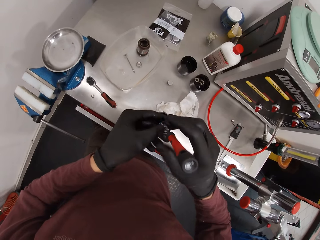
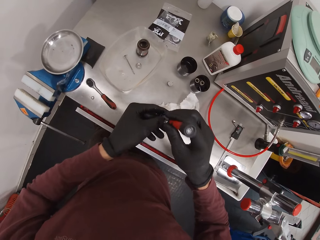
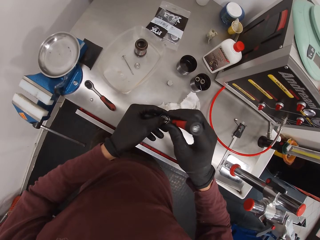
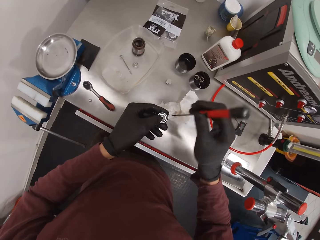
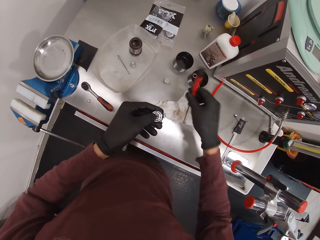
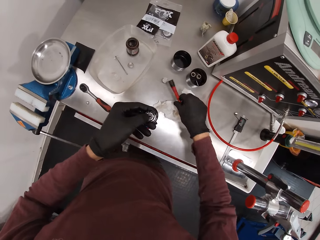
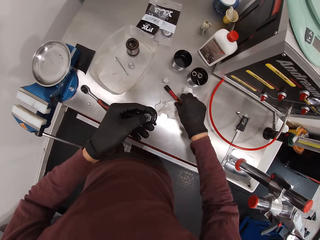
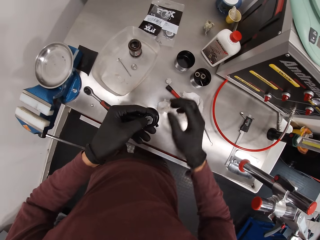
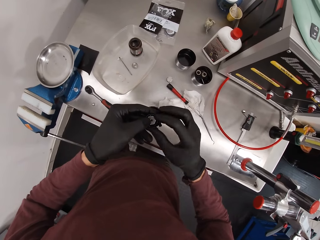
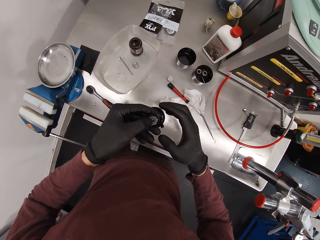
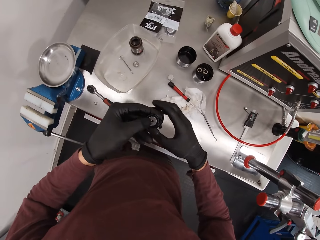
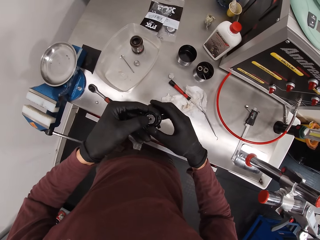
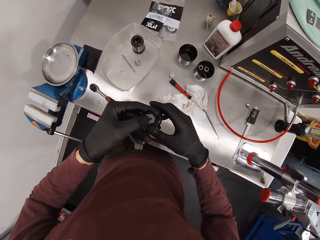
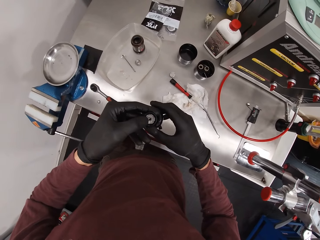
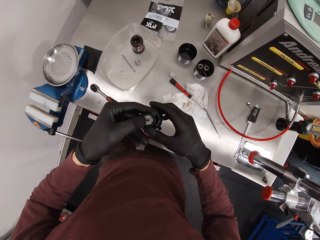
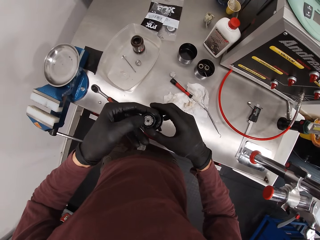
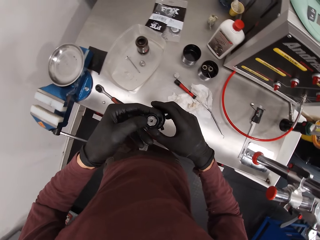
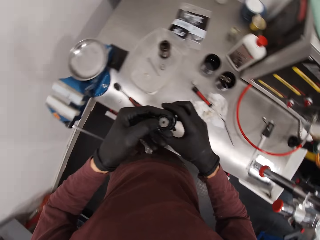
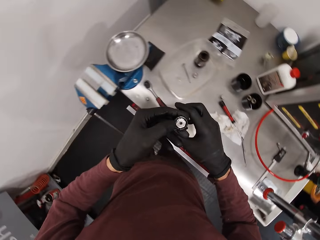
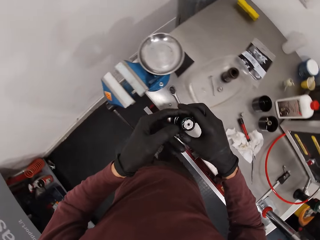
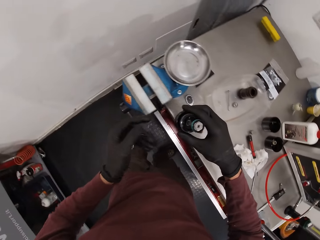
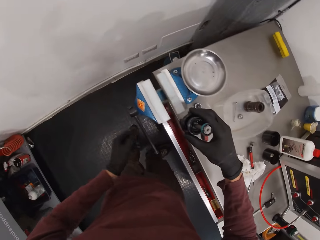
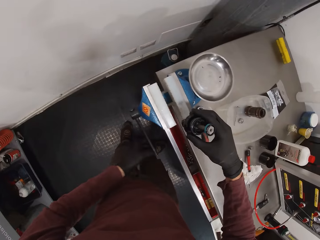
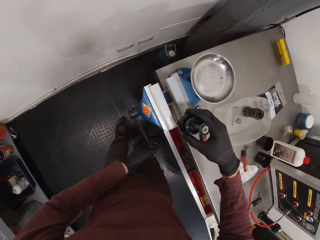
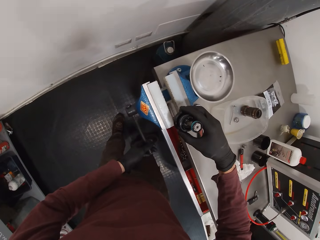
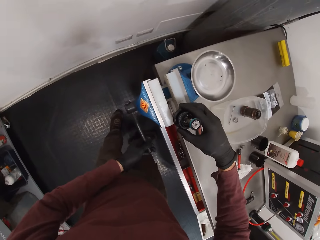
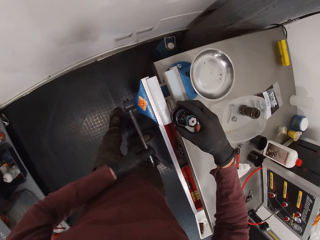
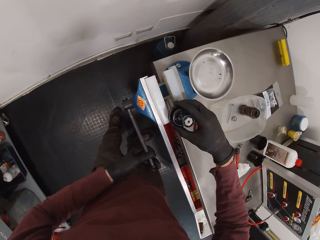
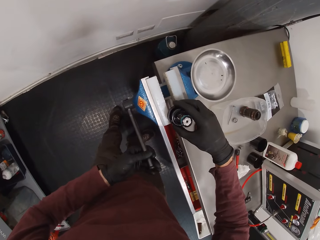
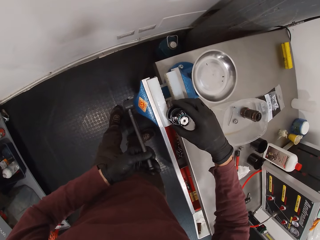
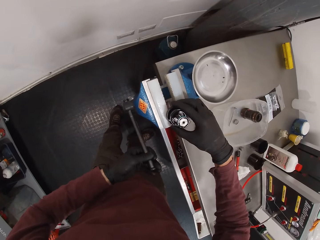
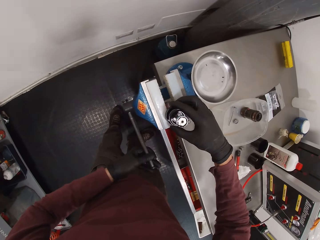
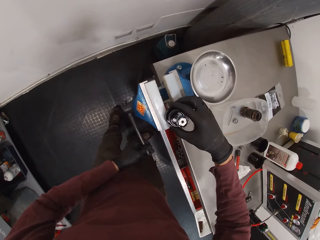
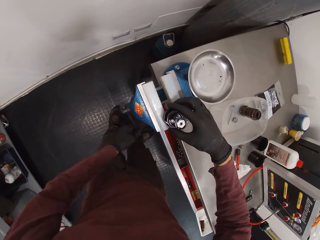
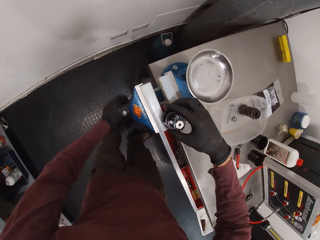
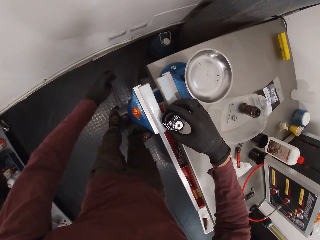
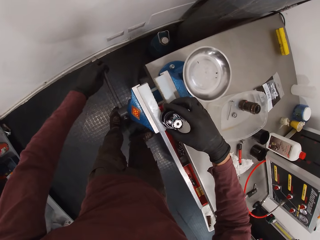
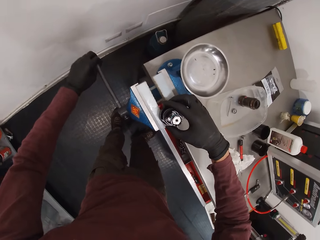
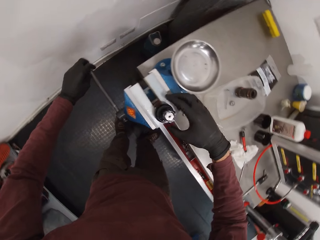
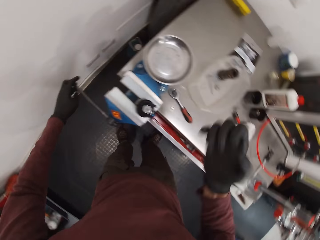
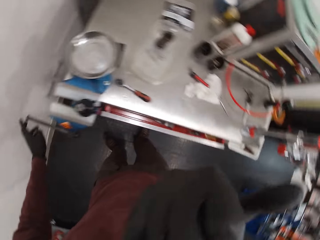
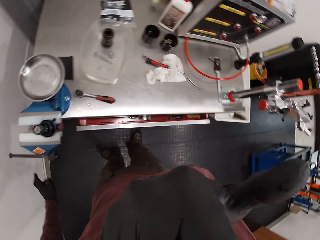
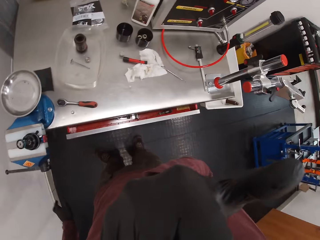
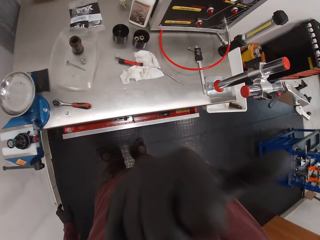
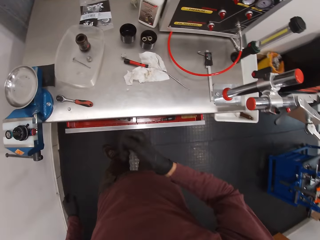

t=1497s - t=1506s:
The camera wearer removes the screwdriver from the second part of the machine with his right hand. He drops the screwdriver on the workstation with his right hand. He moves the right hand. He looks at something. He holds the second part of the machine with both hands. He holds the handle. He fixes the second part of the machine to the machine with his right hand. He holds the first part of the machine with his left hand. He winds the first part of the machine with his left hand. He moves the handle. He winds the first part of the machine with his left hand again. He lifts both hands. He touches his face with his right hand.

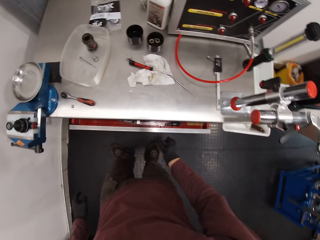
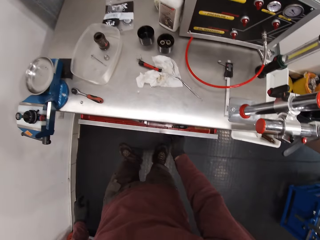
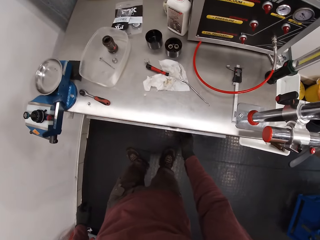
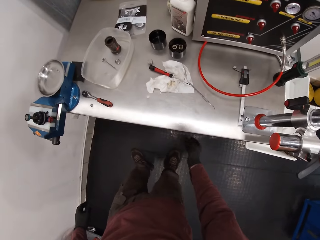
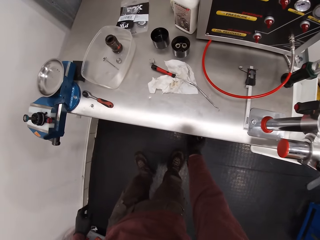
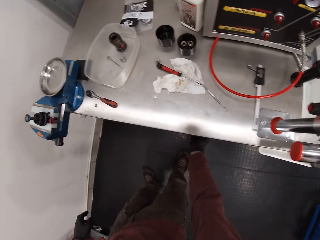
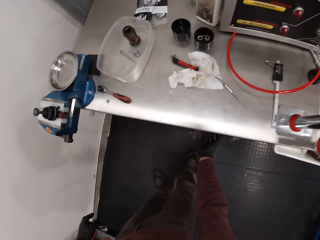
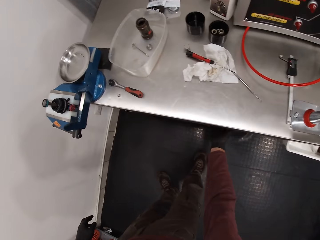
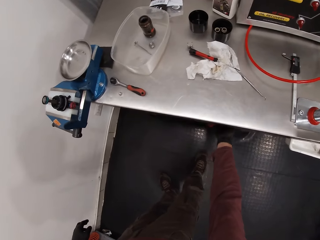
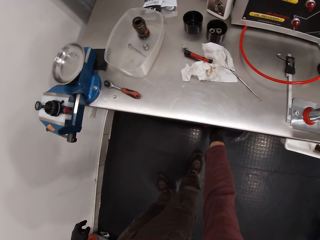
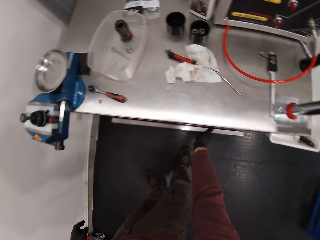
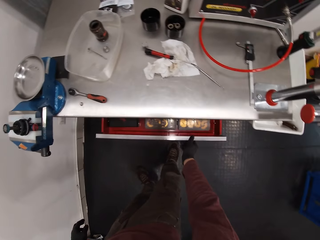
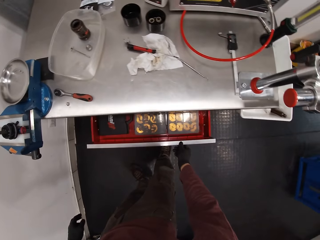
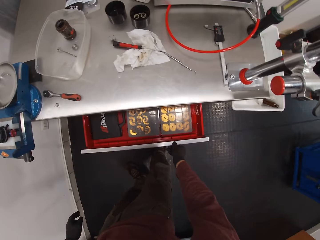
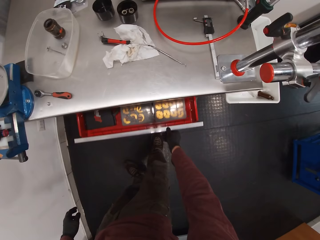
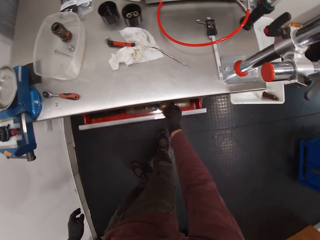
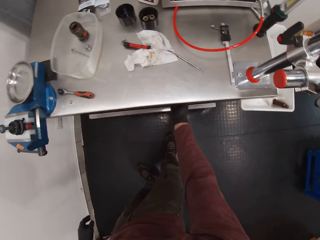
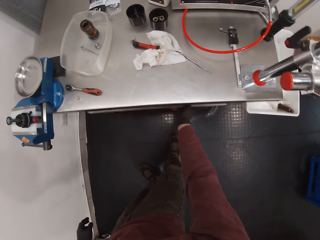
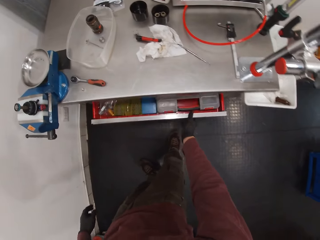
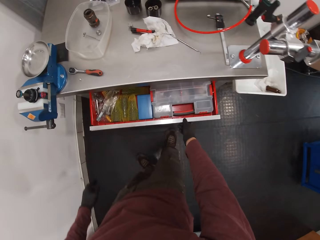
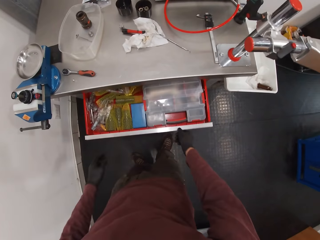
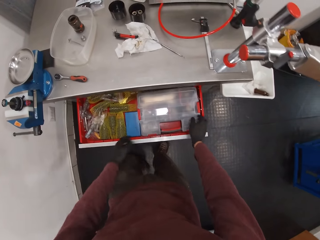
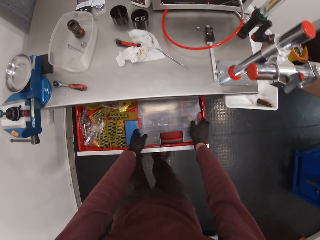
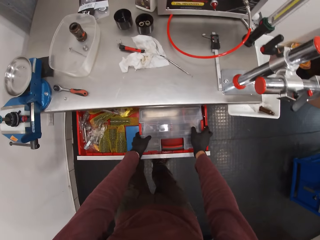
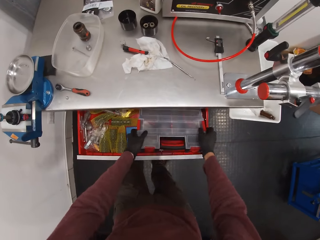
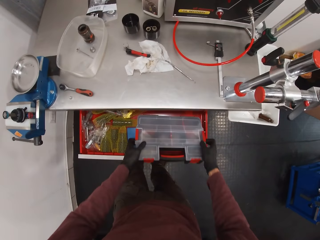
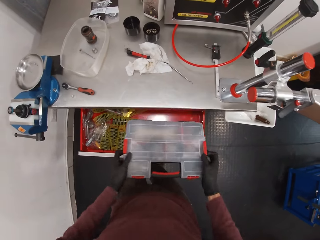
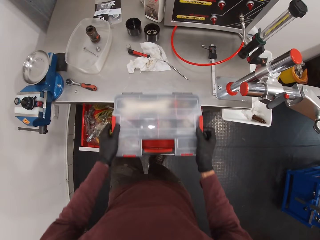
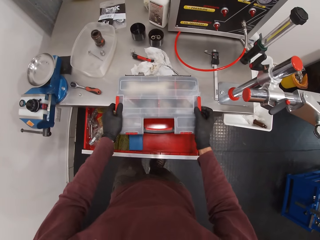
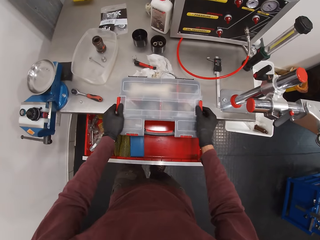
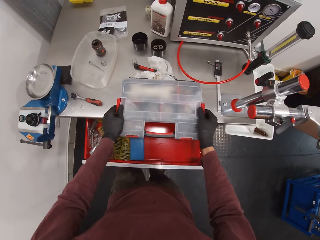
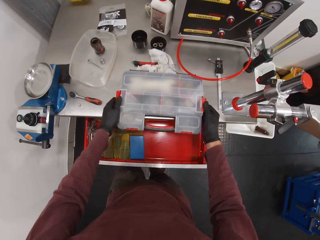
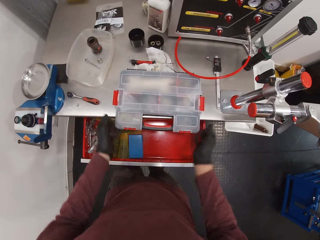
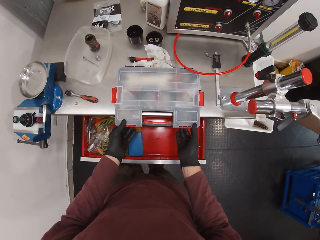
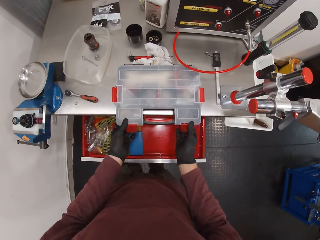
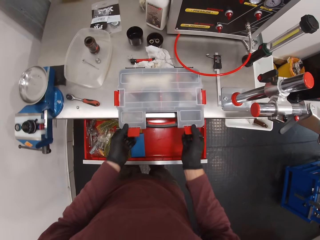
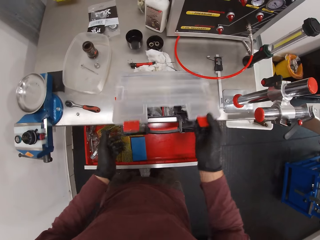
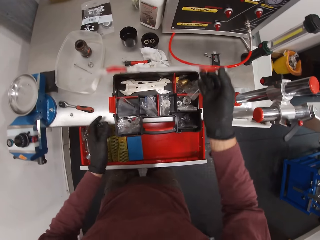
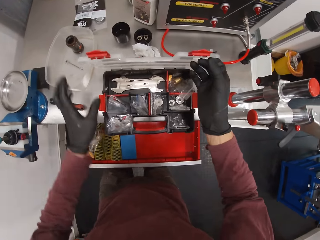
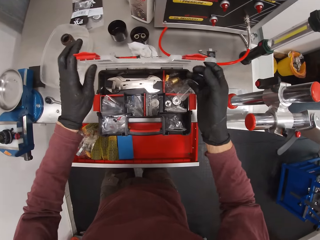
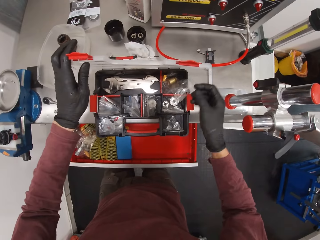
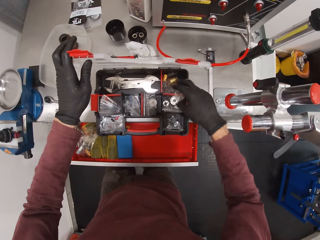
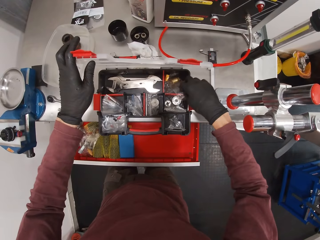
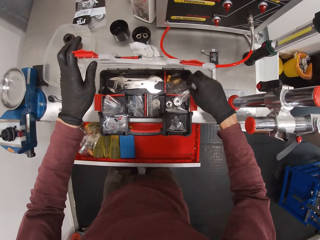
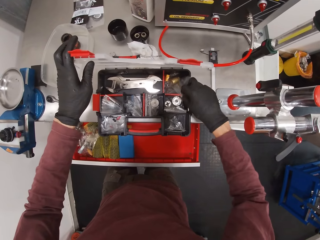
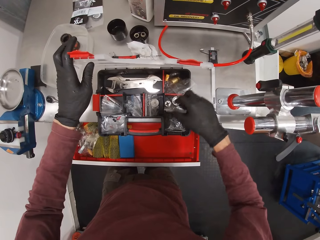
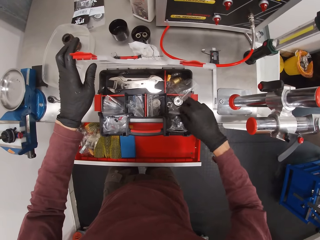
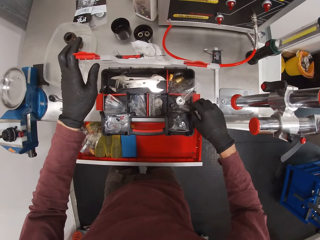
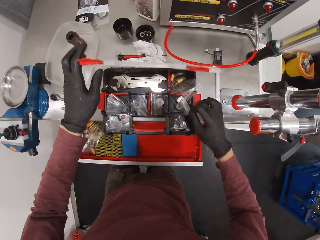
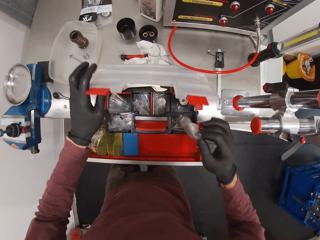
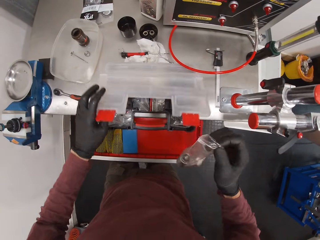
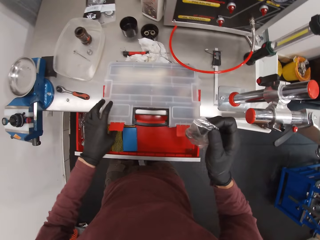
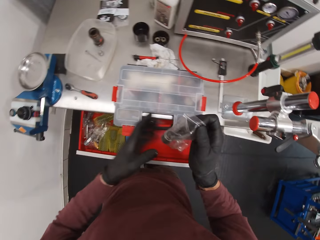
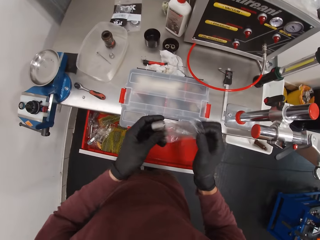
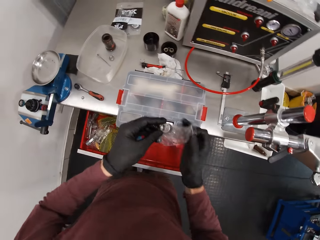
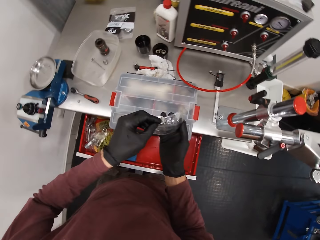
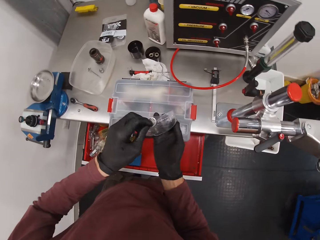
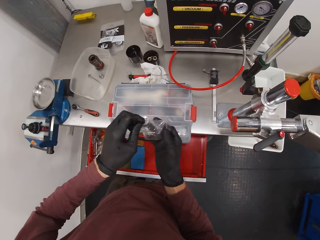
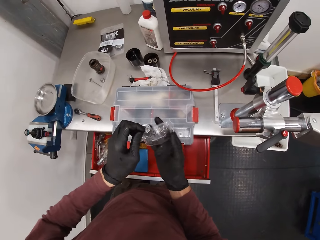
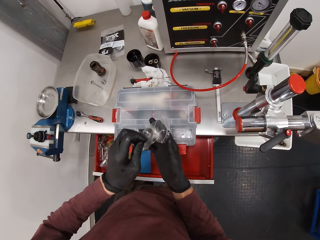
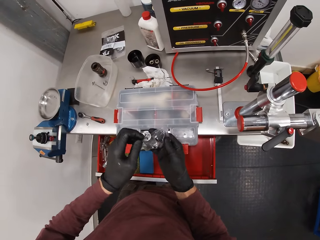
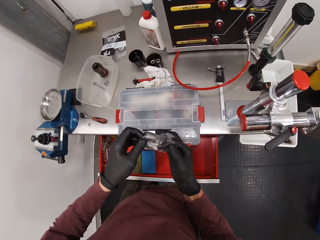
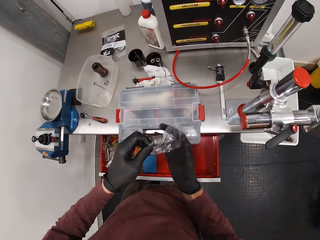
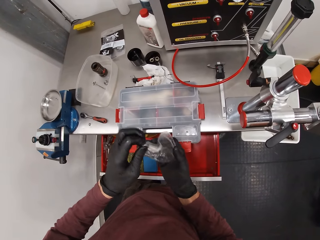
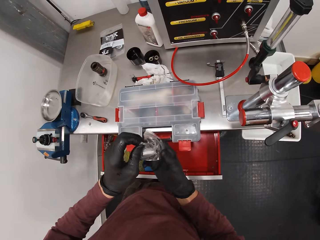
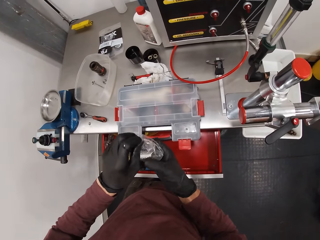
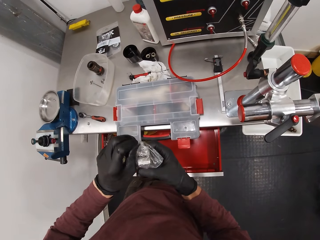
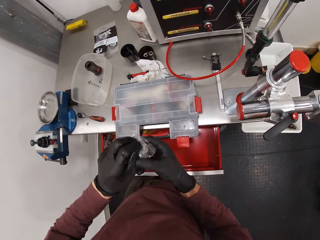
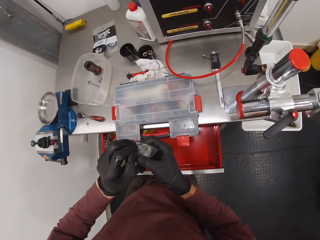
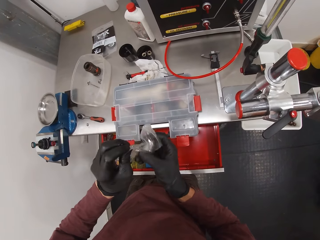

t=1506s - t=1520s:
The camera wearer opens the drawer. He closes the drawer with his right hand. He moves the right hand. He opens a second drawer with his right hand. He closes the drawer with his right hand. He opens a third drawer with his right hand. He moves both hands. He picks up the tool box from the drawer with both hands. He places the tool box on the workstation with both hands. He unclips the sides of the tool box with both hands. He moves both hands. He unclips the front of the tool box with both hands. He opens the tool box with his left hand. He holds the tool box with his left hand. He touches a nylon from the tool box with his right hand. He picks up the nylon from the tool box with his right hand. He closes the tool box with his left hand. He removes a bolt from the nylon with his right hand.
